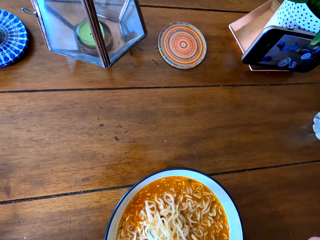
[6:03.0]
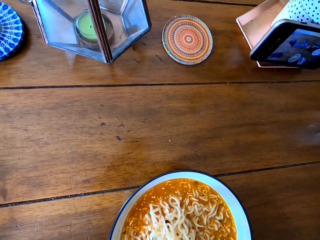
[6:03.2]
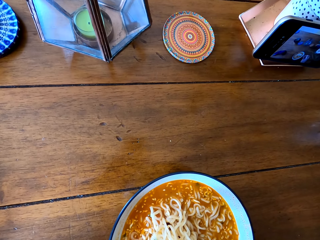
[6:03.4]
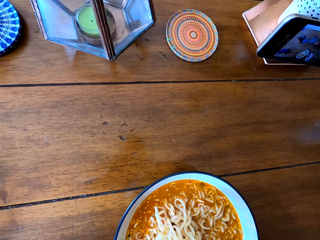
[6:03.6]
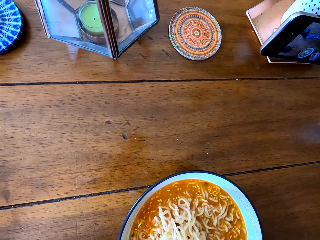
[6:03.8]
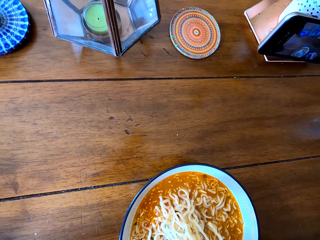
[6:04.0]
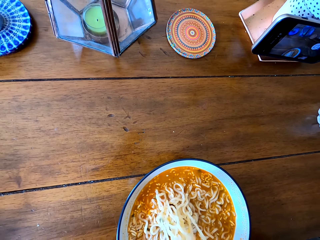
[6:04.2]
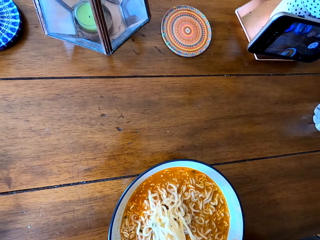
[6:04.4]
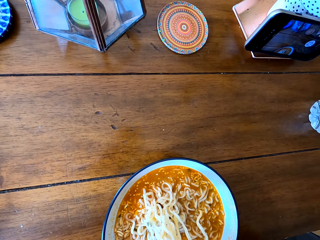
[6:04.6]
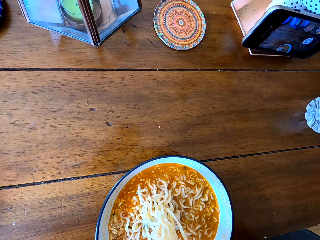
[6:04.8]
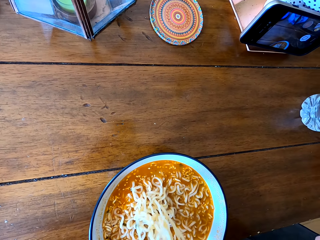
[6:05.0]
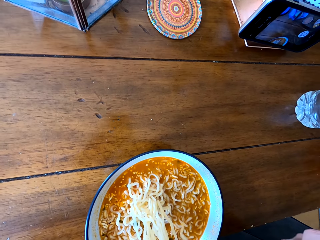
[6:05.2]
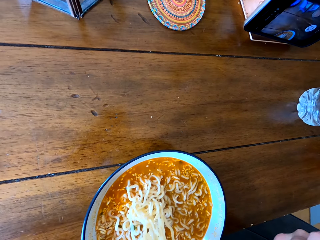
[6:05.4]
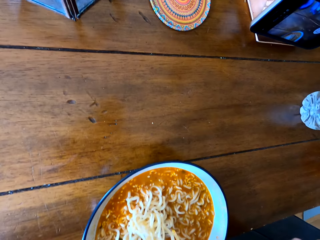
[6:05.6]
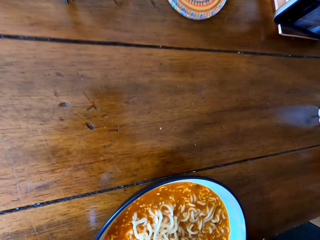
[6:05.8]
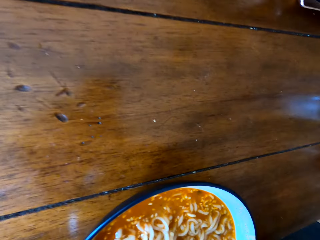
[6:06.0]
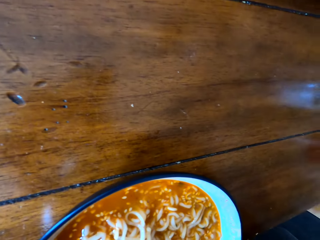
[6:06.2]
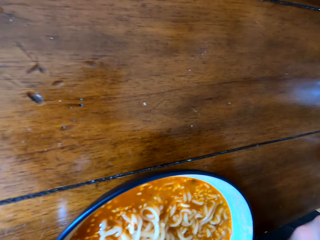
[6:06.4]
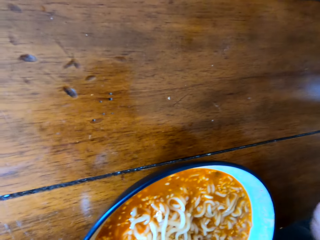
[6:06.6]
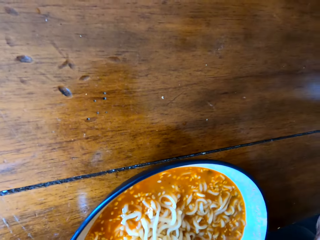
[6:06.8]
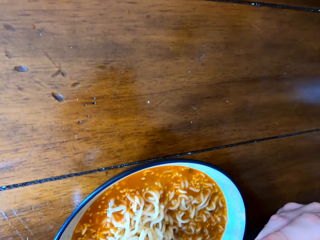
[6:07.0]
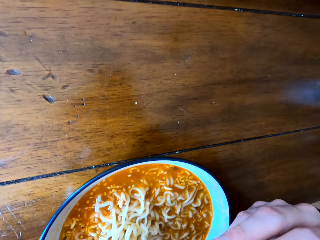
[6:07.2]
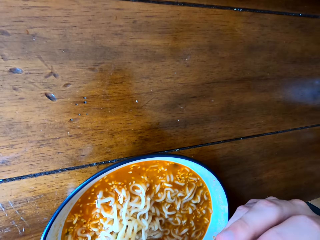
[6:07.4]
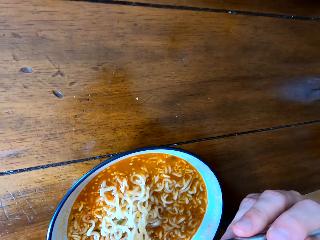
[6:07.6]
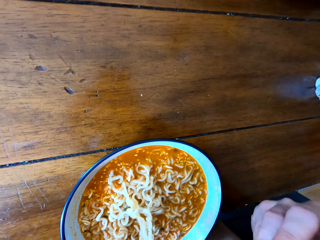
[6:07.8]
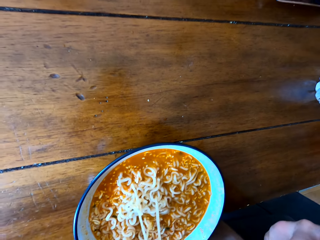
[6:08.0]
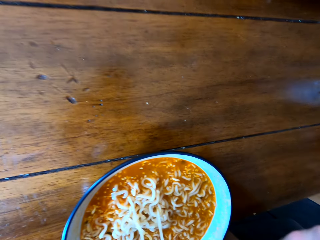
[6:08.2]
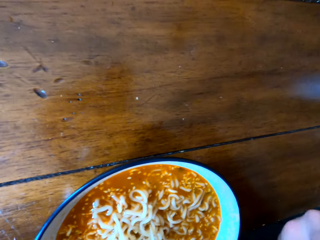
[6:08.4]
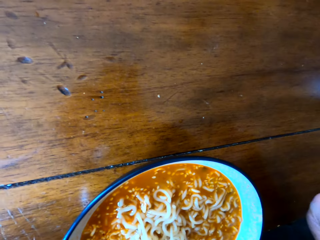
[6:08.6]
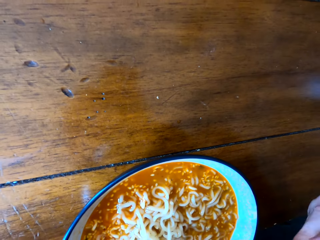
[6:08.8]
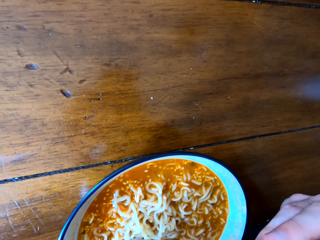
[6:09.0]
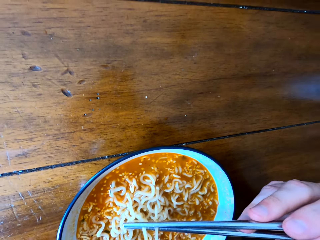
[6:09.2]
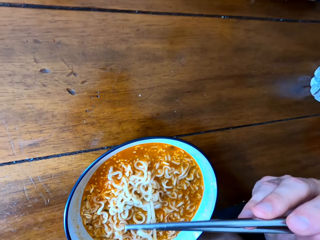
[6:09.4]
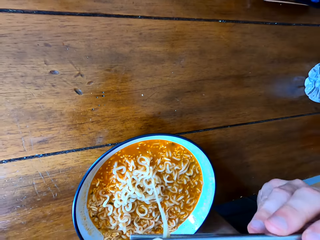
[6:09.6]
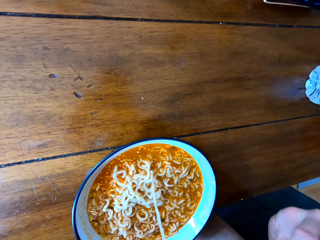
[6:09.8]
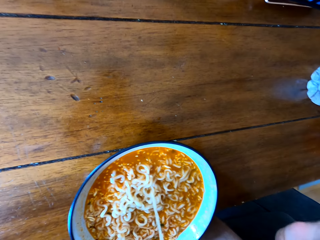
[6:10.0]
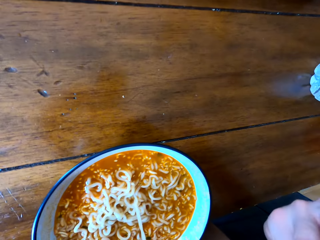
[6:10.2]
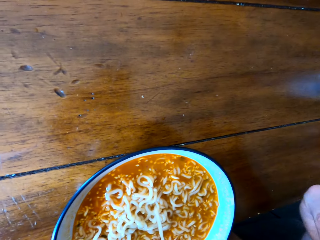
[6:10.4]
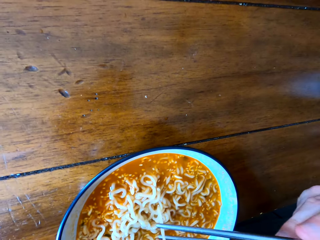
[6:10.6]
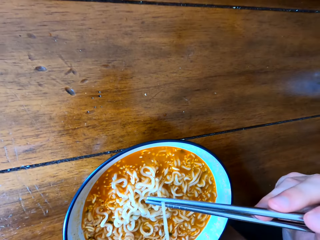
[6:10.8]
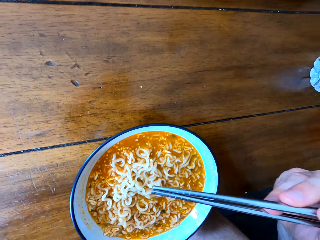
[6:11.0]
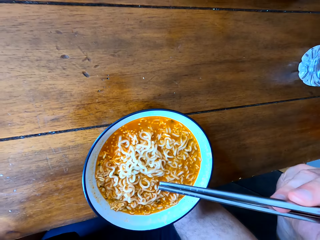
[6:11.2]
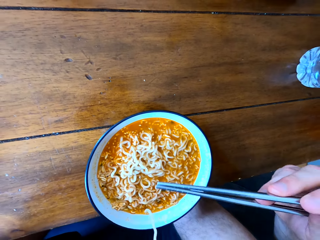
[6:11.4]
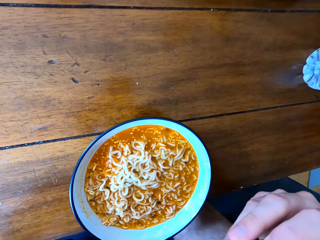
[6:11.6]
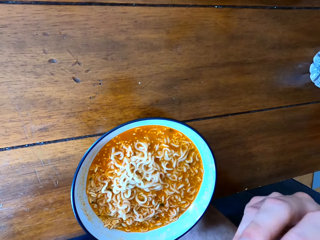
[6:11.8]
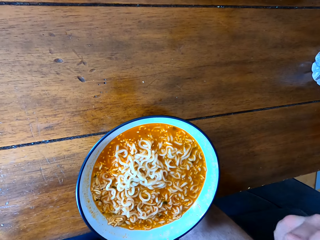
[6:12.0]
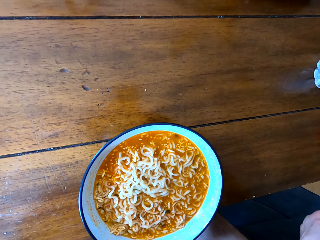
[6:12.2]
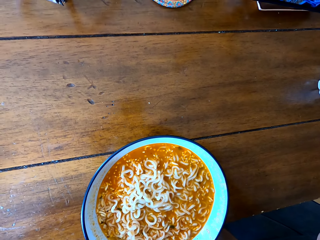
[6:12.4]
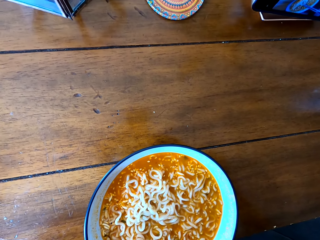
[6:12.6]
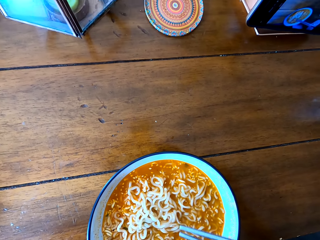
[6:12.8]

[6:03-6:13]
The camera wearer cools the noodles. They blow the noodles. They eat the noodles.

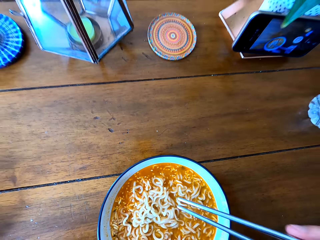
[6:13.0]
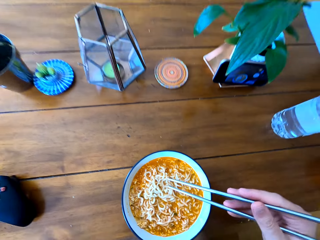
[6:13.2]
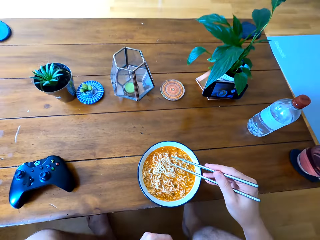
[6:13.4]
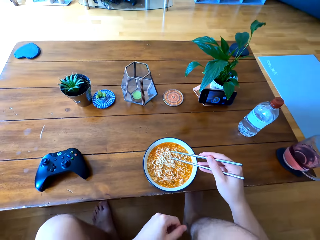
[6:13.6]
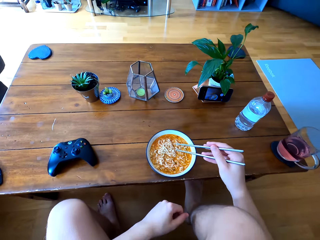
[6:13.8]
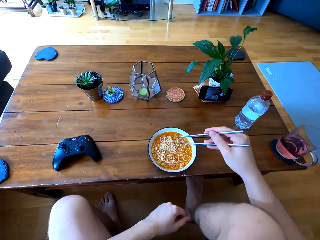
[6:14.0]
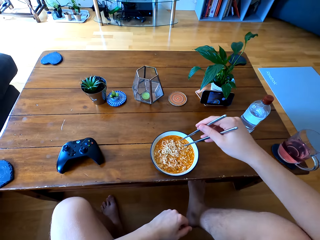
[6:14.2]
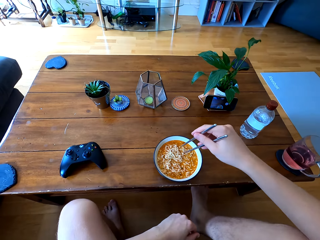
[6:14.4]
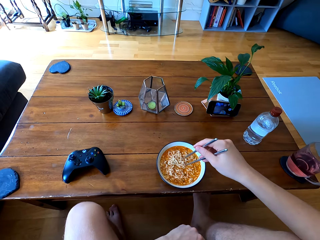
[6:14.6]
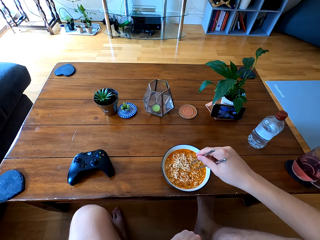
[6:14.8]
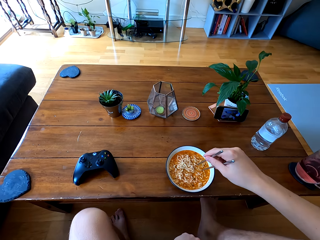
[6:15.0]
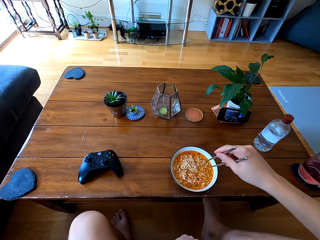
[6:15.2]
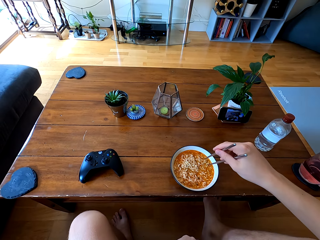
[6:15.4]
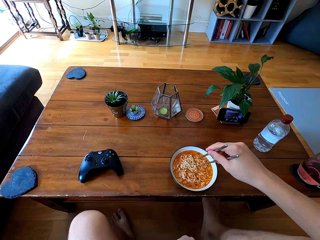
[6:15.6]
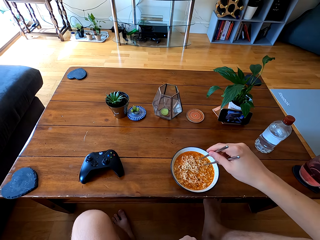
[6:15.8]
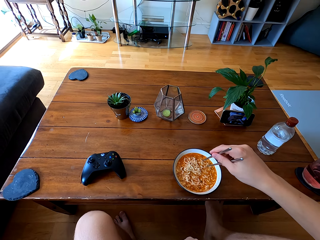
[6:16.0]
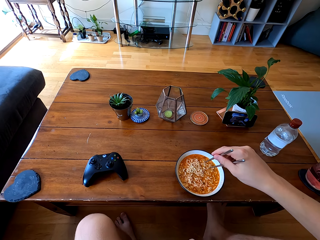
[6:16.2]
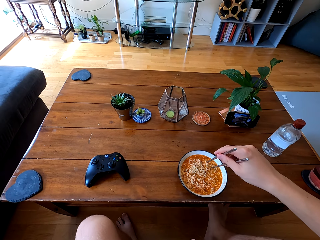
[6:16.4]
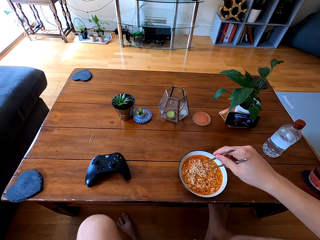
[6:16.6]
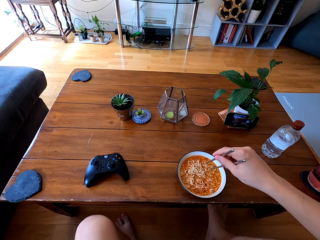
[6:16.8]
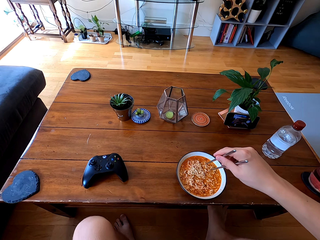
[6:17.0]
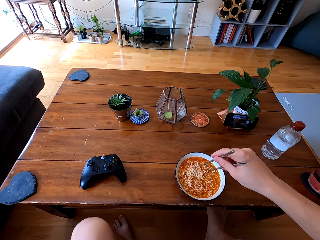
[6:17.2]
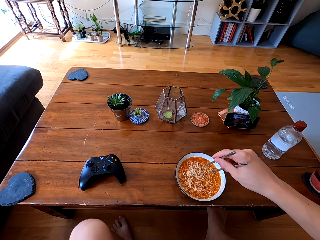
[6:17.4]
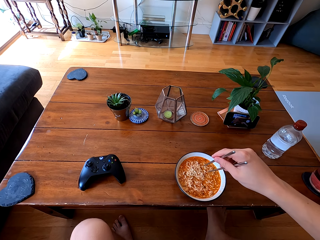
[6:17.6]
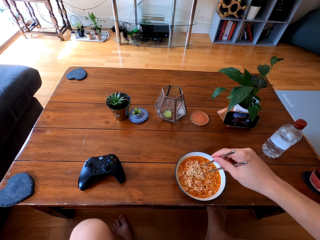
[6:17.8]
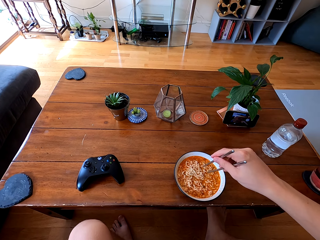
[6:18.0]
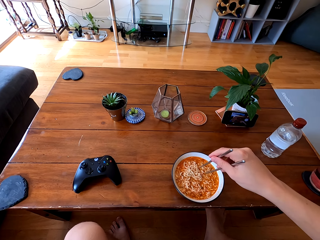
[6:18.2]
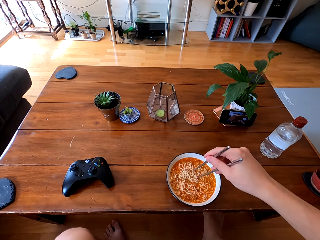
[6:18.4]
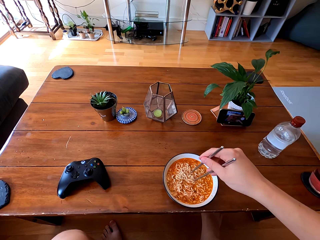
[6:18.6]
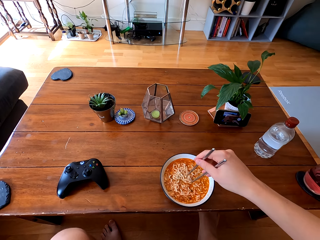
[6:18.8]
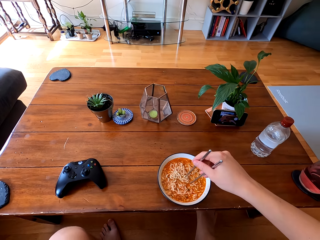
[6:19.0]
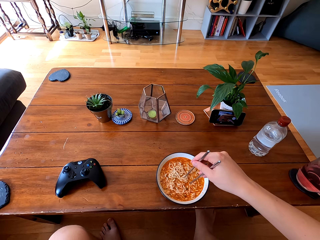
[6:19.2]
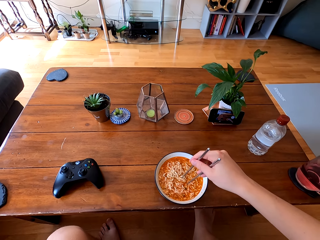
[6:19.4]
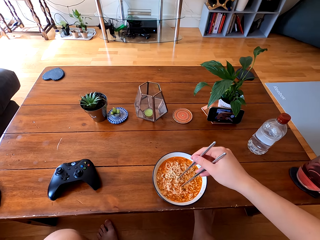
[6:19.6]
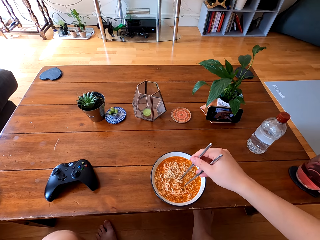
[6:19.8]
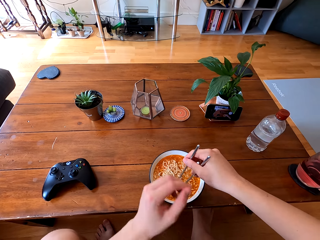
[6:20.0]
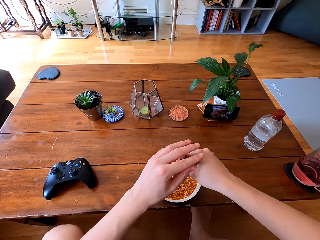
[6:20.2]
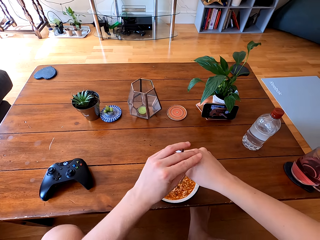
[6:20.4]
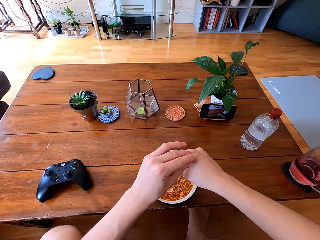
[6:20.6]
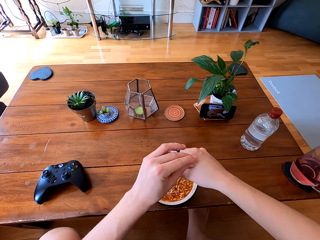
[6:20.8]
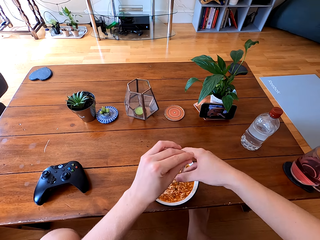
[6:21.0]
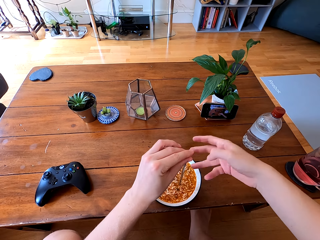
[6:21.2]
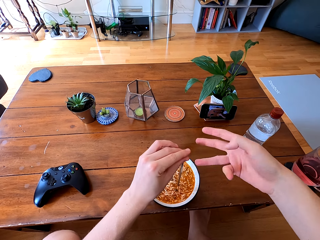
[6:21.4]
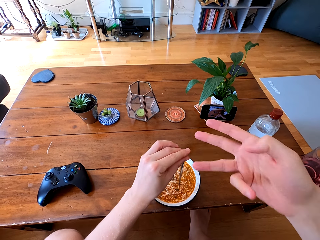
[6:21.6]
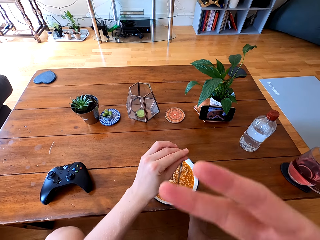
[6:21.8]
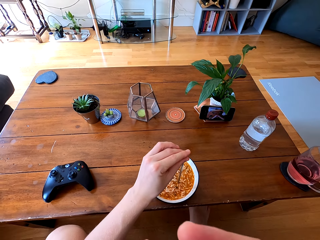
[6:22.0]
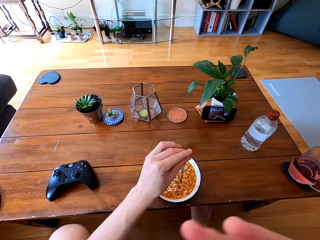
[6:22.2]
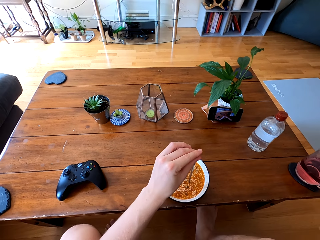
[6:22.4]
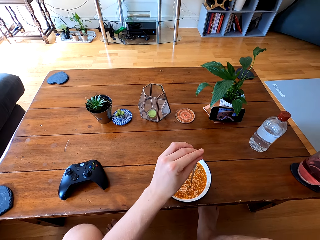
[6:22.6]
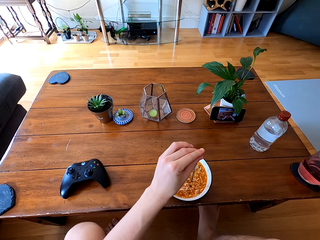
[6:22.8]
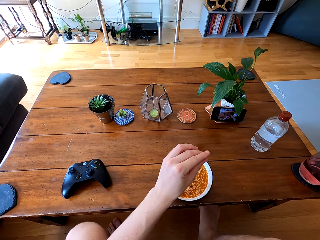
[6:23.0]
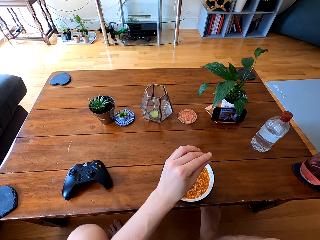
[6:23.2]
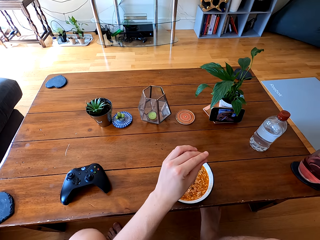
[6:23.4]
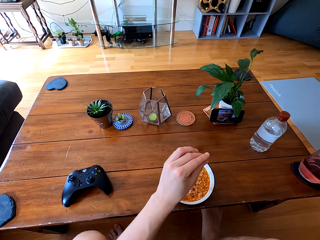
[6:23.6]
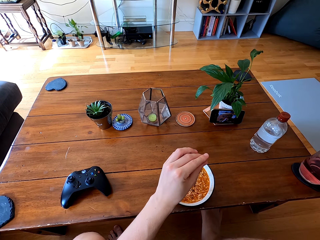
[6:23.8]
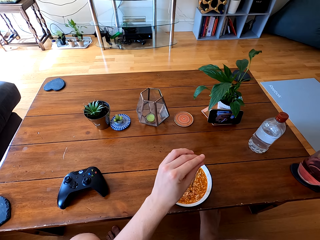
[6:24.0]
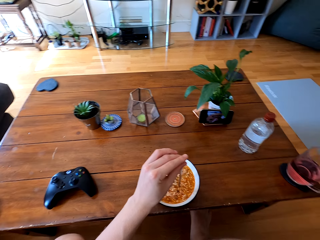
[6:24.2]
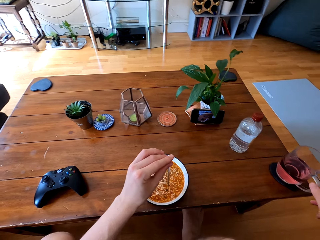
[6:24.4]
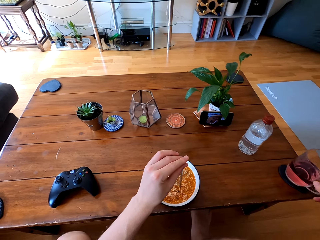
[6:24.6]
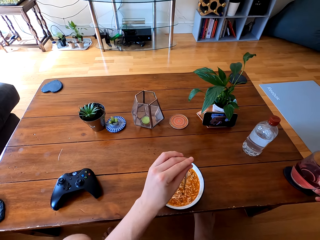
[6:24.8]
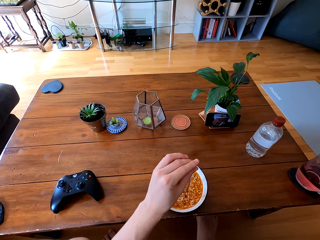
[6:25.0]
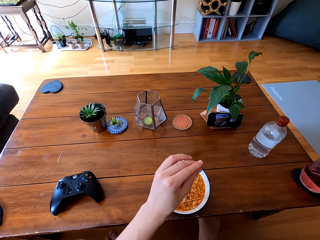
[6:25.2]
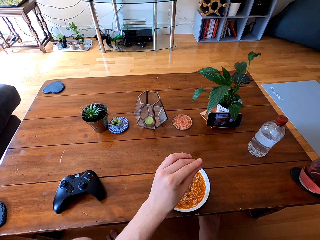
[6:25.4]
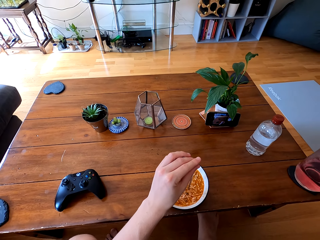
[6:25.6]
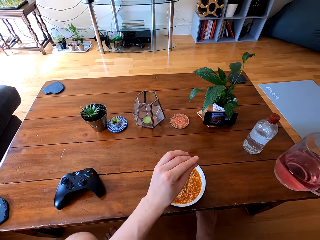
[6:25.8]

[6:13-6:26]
The camera wearer watches the television. He licks his fingers. He picks up a glass of juice.
